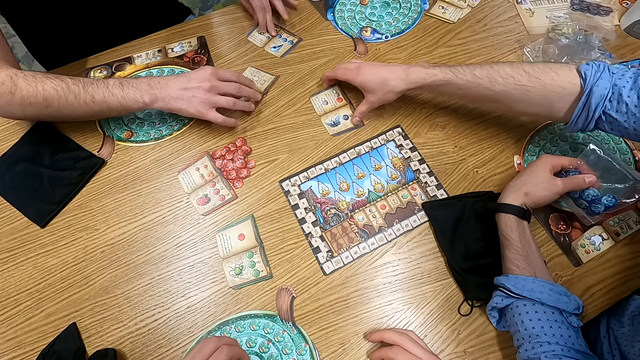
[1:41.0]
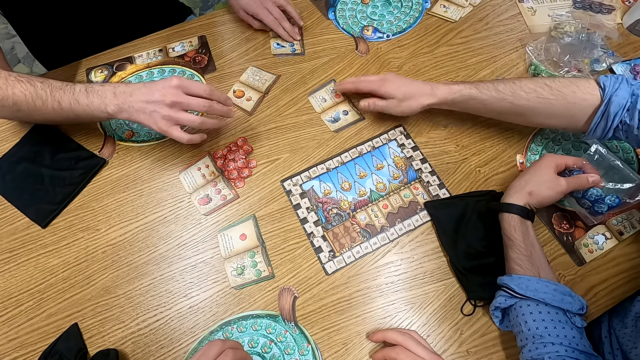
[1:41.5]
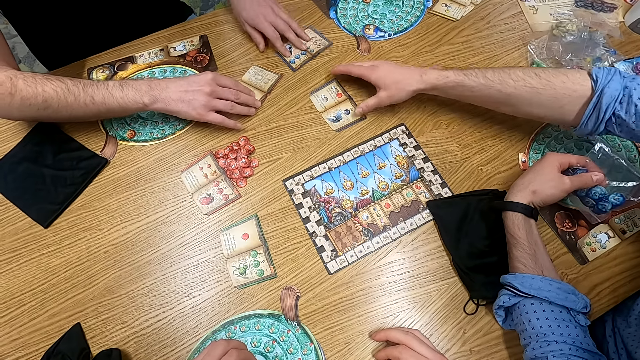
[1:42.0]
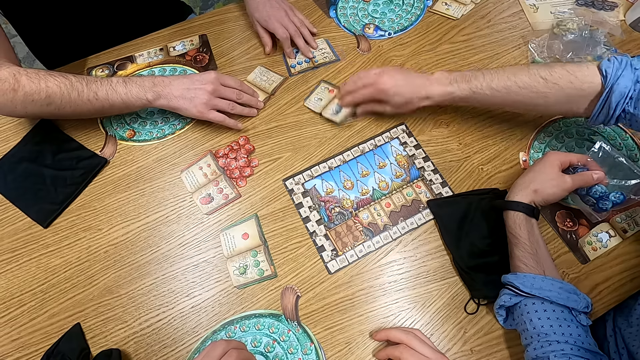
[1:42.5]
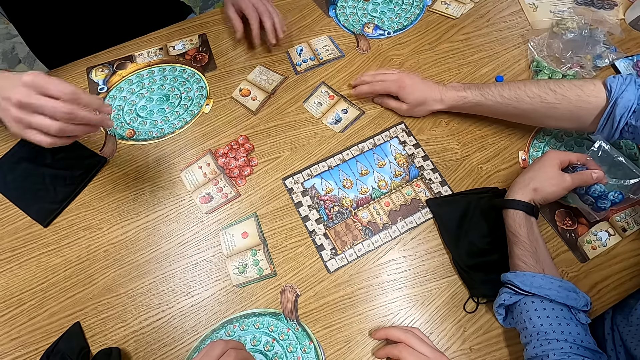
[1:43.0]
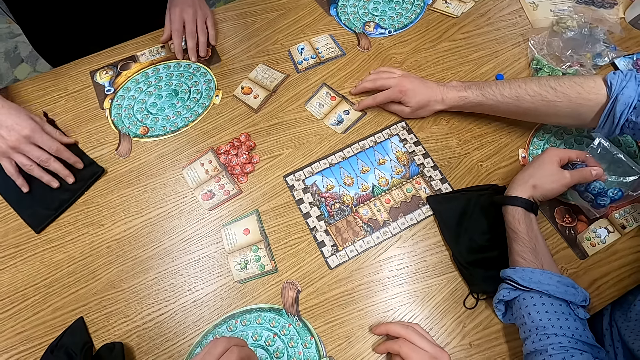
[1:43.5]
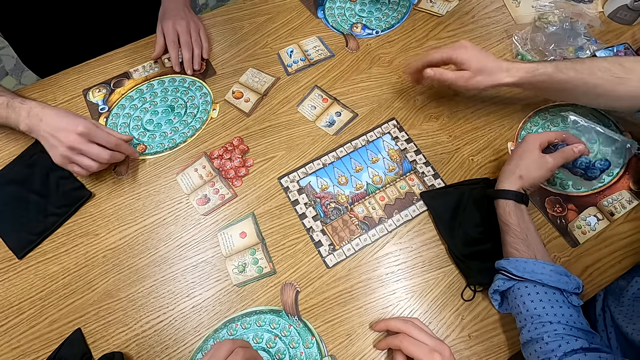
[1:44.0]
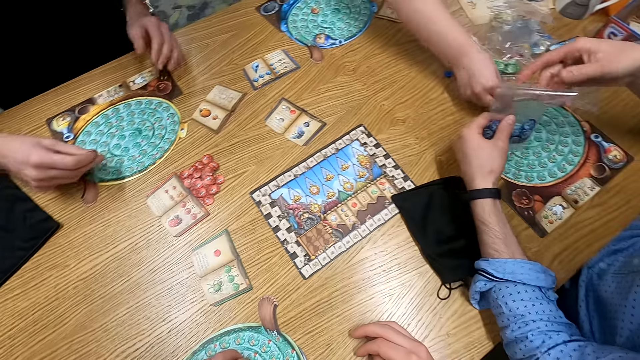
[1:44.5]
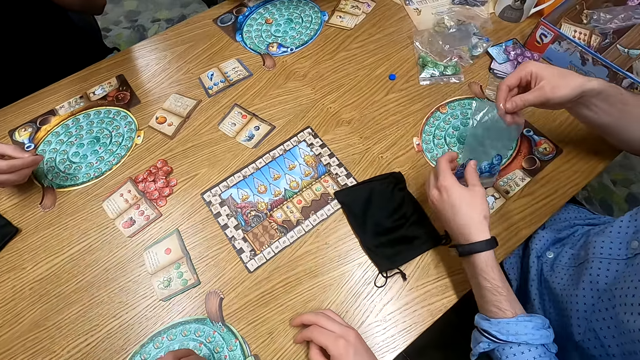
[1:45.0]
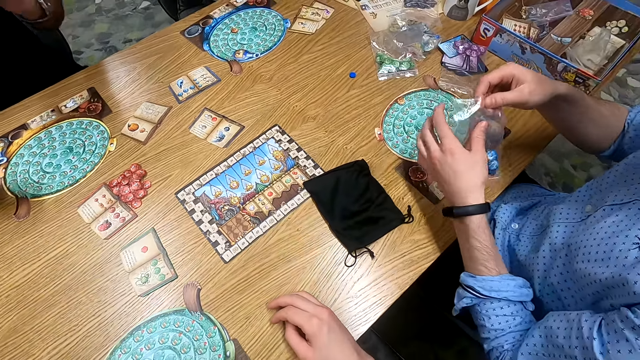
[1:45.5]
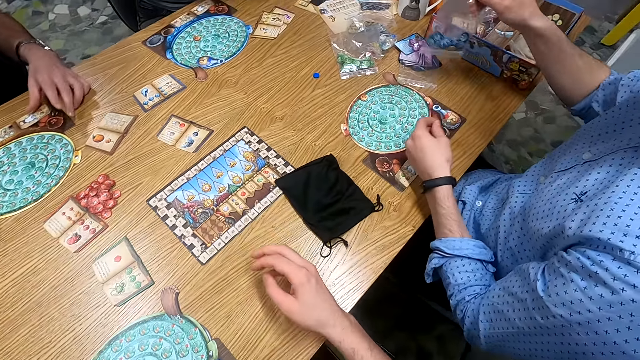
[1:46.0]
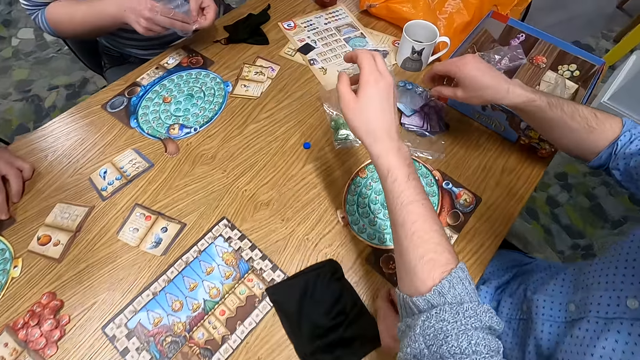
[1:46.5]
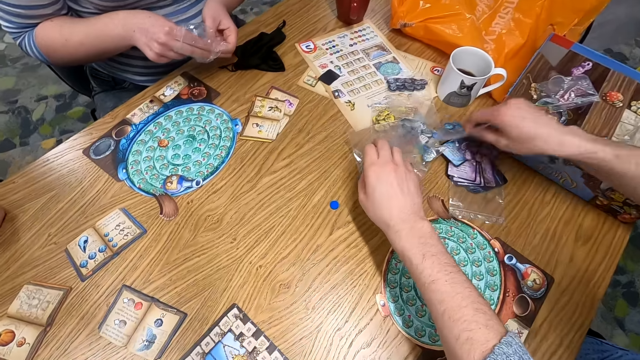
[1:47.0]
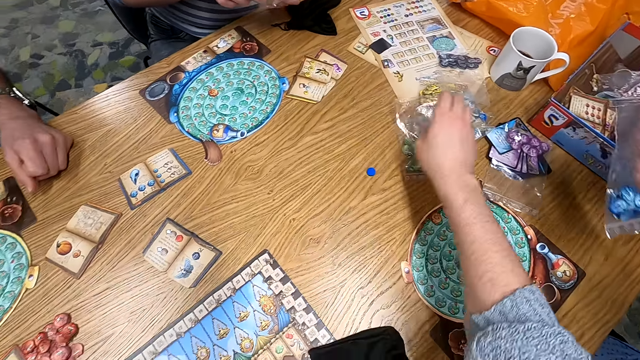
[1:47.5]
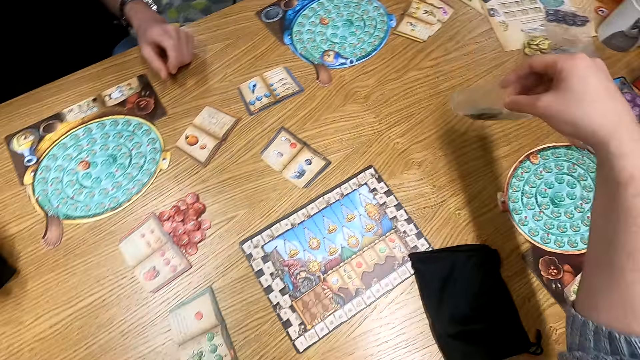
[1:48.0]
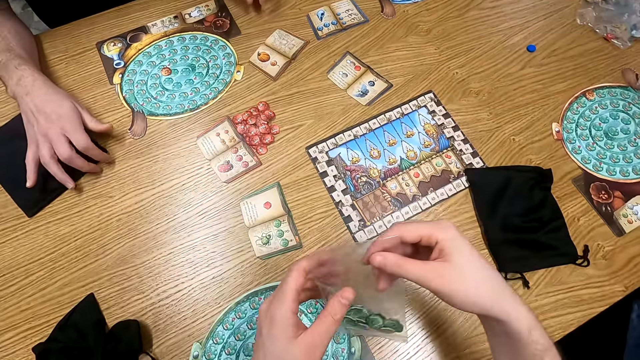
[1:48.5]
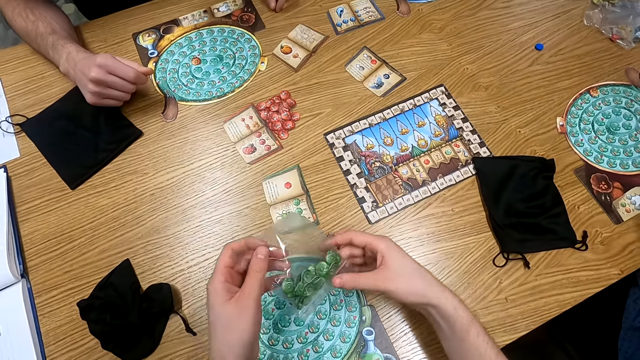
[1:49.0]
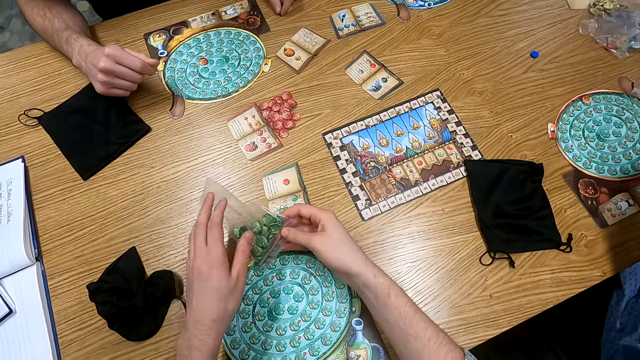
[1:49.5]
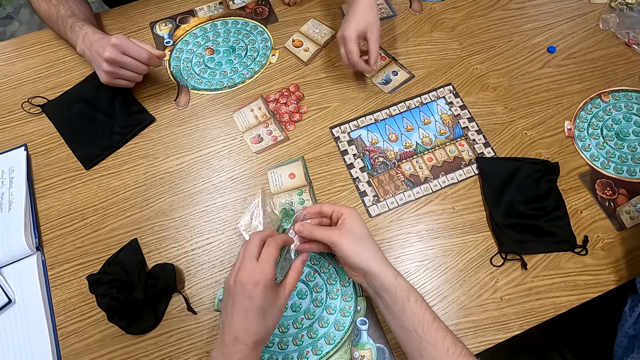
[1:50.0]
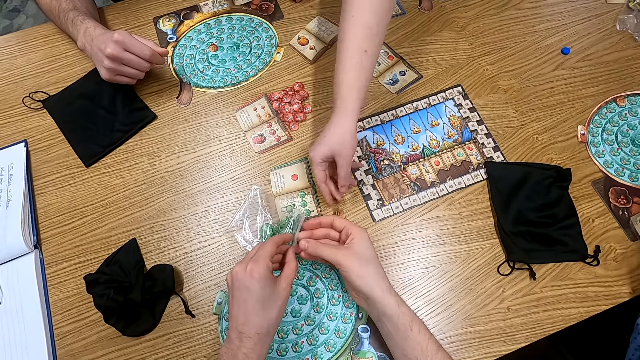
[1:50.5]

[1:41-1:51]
A man turns a card. Another man holds a playing card on the table. The first man picks up a playing card on the table. He turns the card again. He holds a polythene paper and puts the paper on the table. A third man holds a paper. The first man holds the polythene paper. The camera wearer picks up a polythene bag on the table. They turn around.

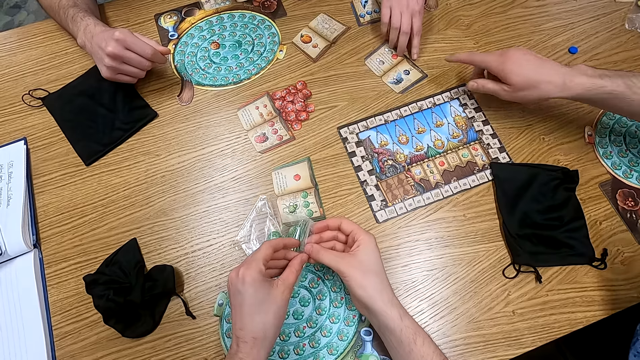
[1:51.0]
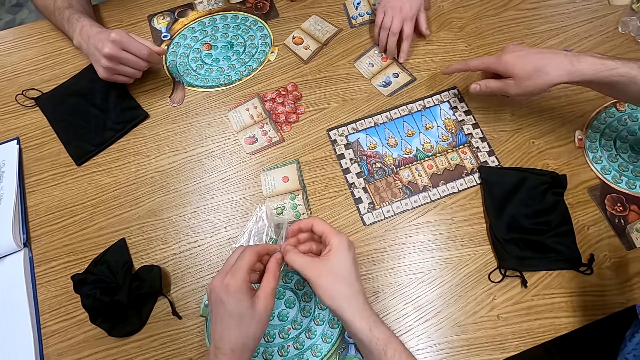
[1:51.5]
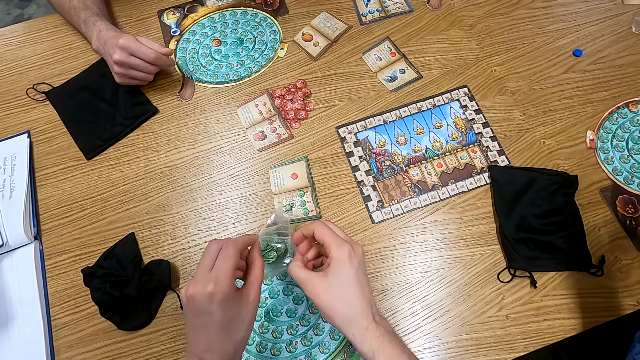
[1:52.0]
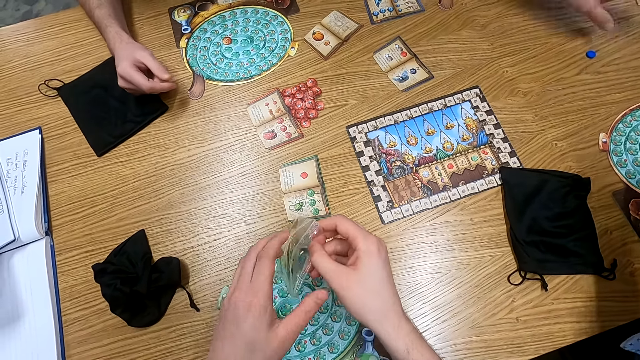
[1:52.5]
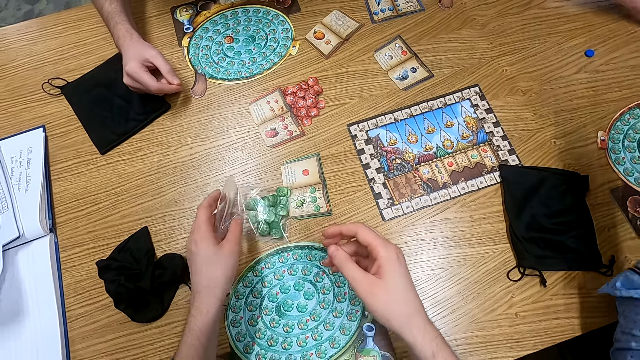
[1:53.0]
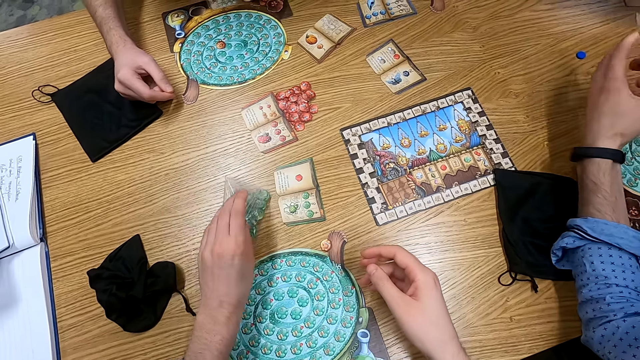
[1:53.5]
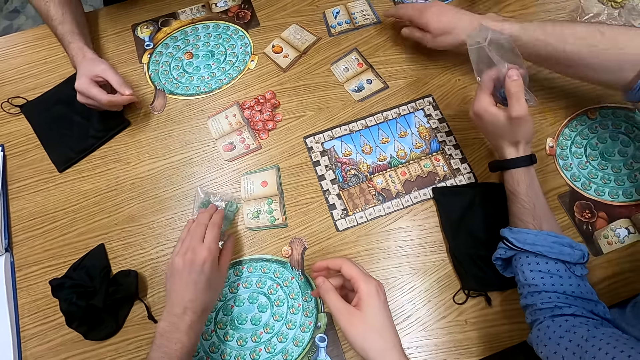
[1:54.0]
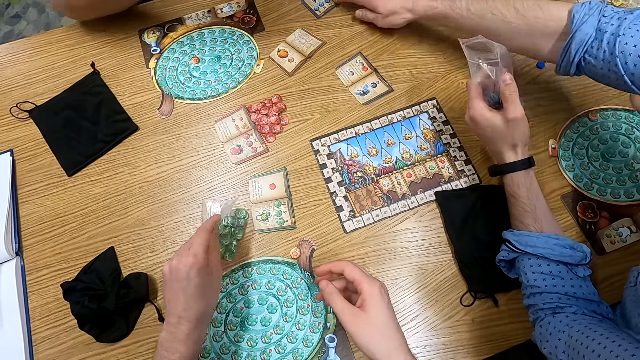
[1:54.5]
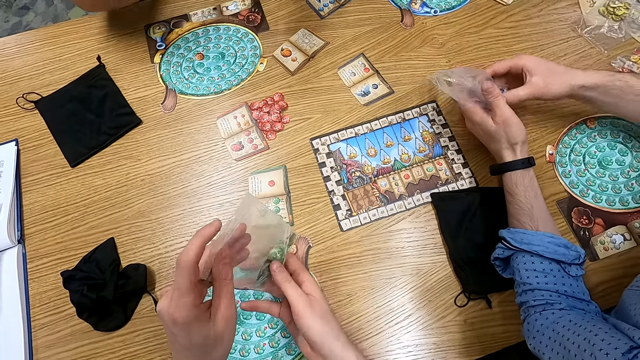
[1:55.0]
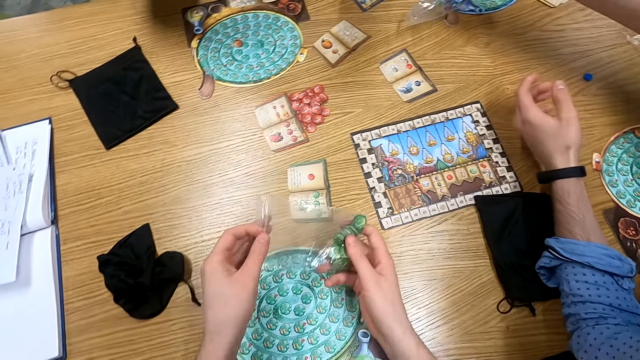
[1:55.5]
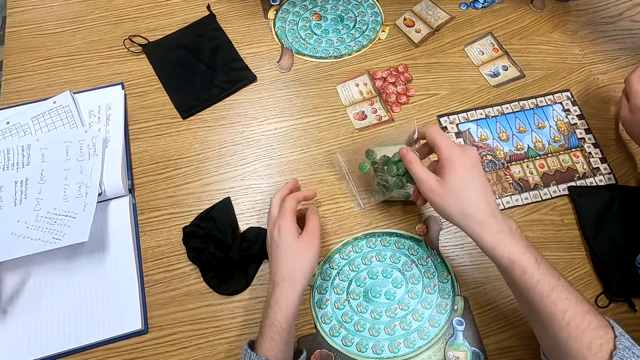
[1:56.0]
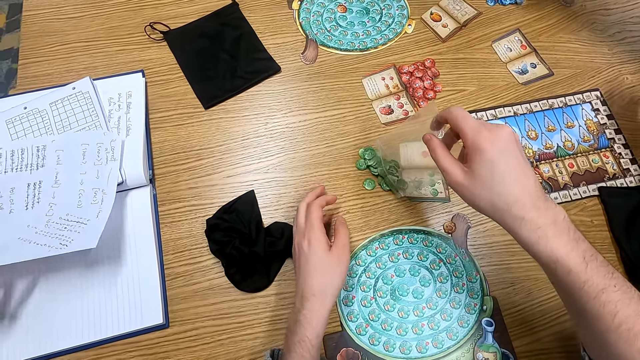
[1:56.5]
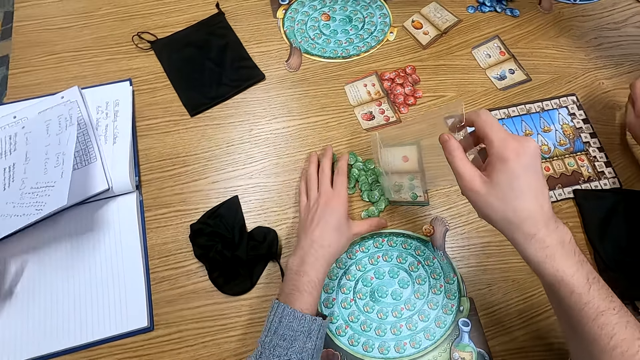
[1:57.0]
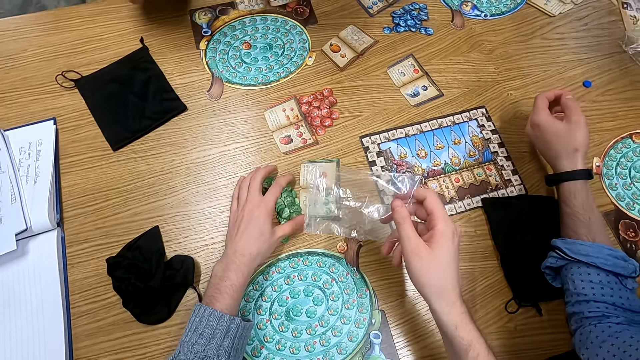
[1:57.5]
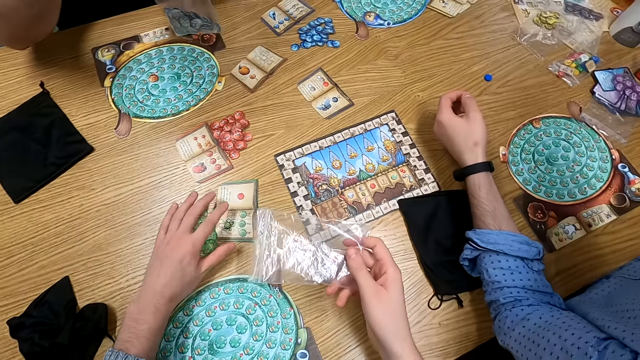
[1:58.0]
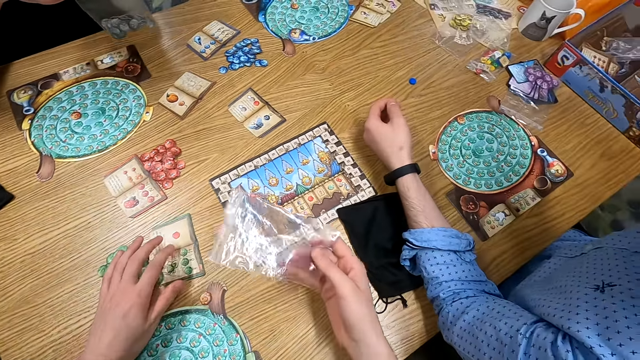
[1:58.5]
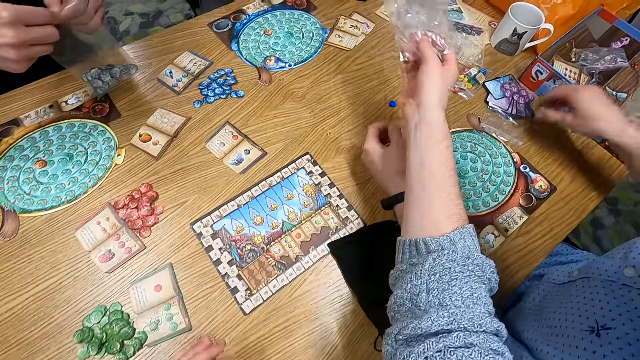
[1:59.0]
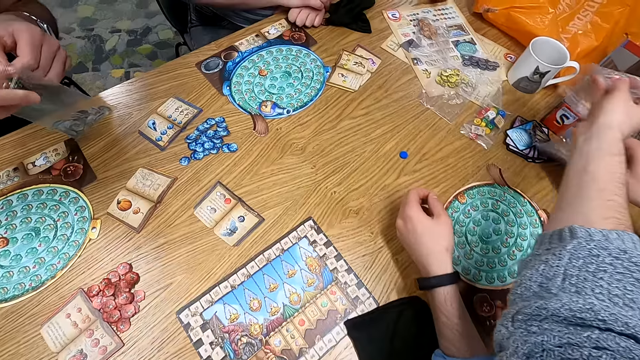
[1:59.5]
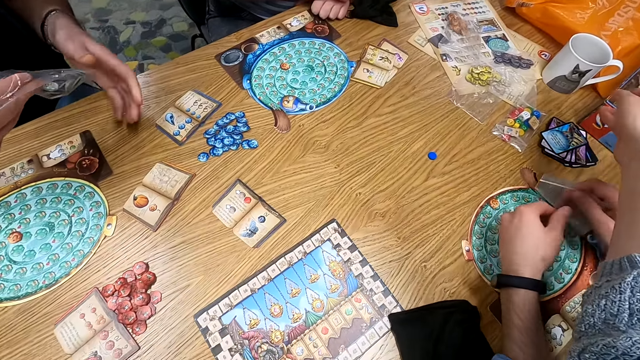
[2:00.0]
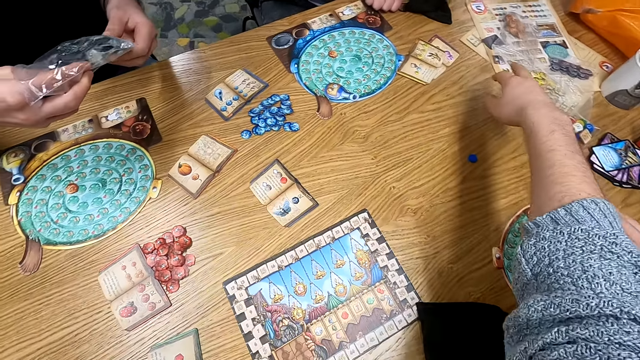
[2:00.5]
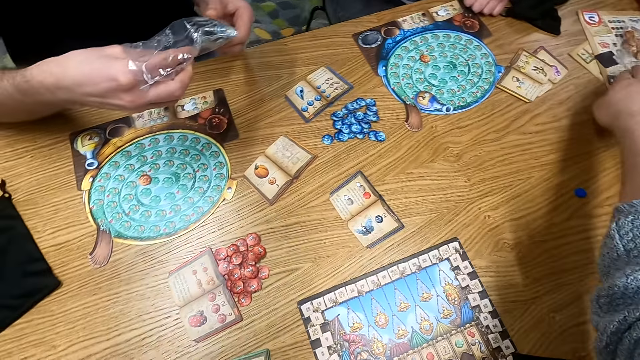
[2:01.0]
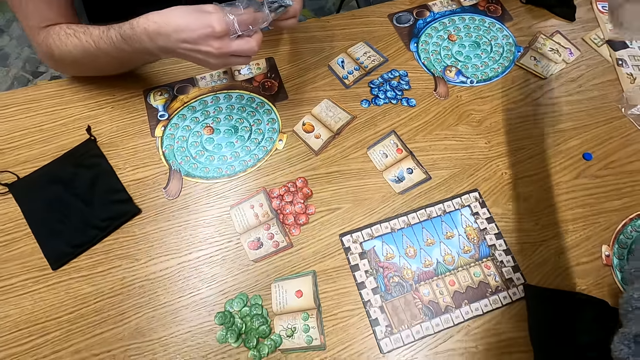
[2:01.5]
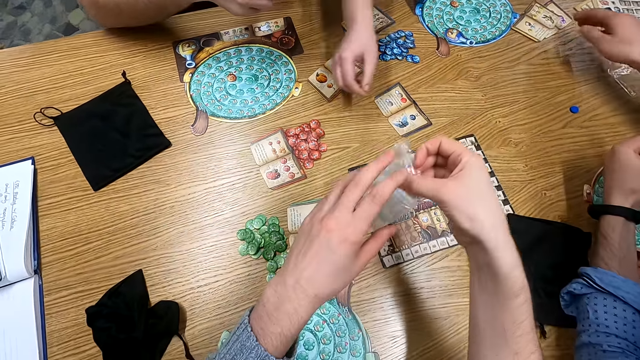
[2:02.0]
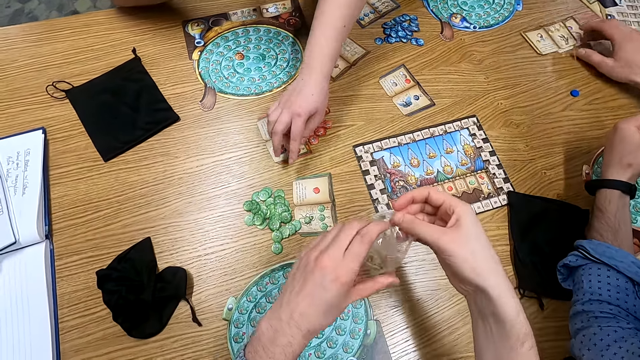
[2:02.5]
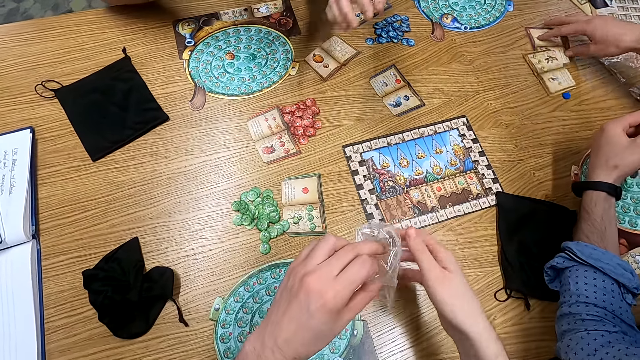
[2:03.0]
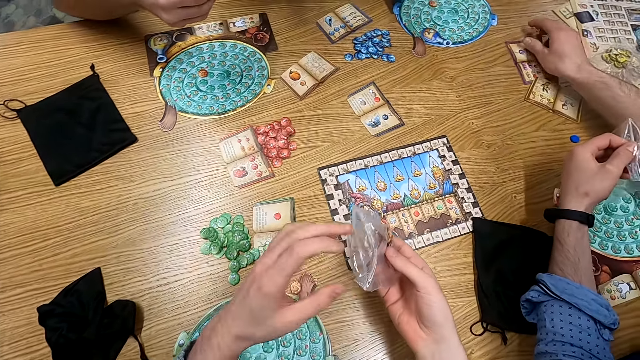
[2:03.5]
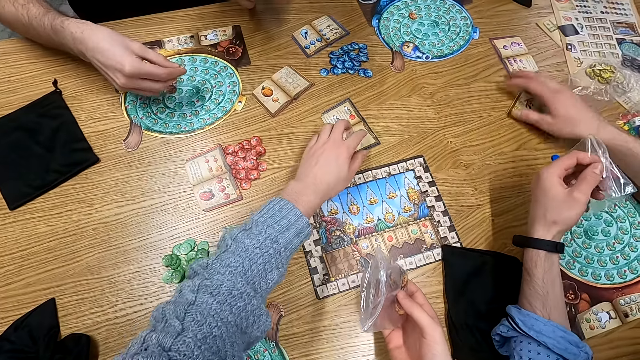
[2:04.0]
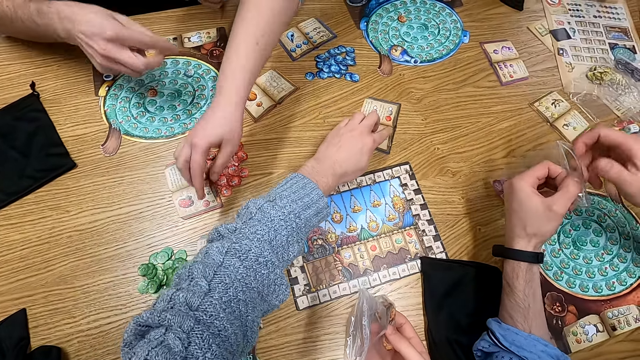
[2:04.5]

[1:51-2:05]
The camera wearer opens a polythene bag or zipper bag. A man holds a polythene paper. The camera wearer holds the polythene bag. The man pours counters on a table. The camera wearer pours counters on the table. They hold something. They turn to the side. They throw the zipper bag in a box. Another man holds a polythene paper. The camera wearer turns to the side. They hold a polythene paper. The first man holds a playing card on the table. The camera wearer holds the polythene paper. The first man turns a card. The camera wearer holds a playing card on the table.
